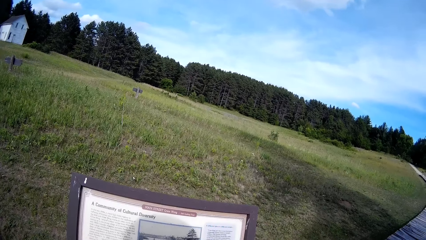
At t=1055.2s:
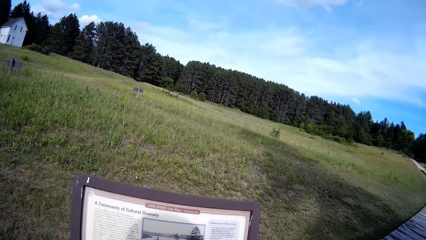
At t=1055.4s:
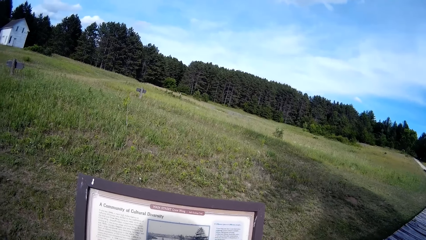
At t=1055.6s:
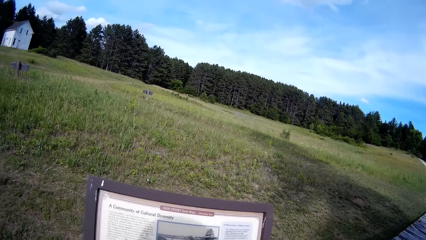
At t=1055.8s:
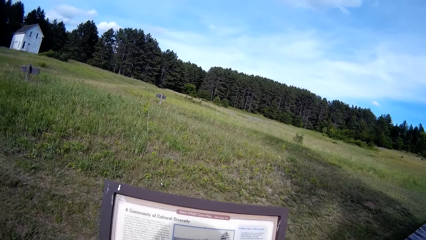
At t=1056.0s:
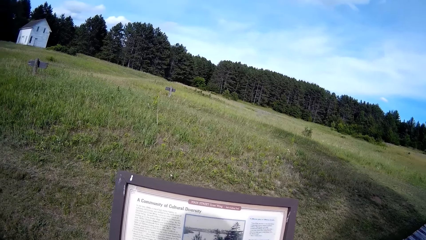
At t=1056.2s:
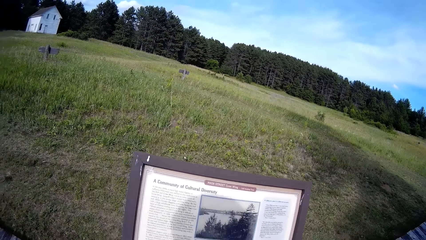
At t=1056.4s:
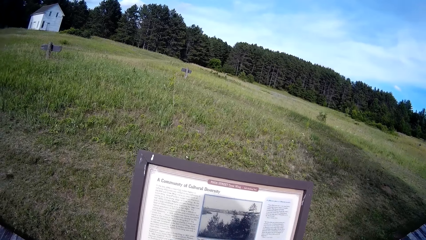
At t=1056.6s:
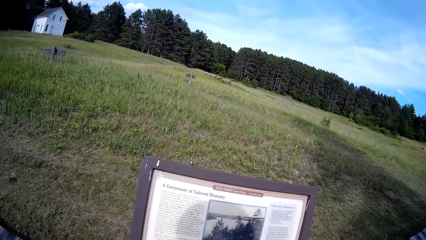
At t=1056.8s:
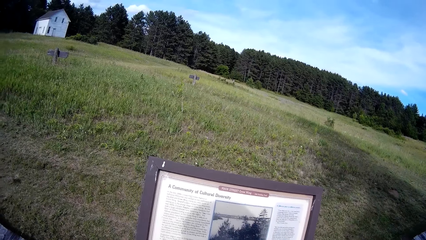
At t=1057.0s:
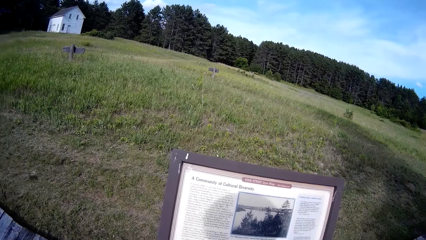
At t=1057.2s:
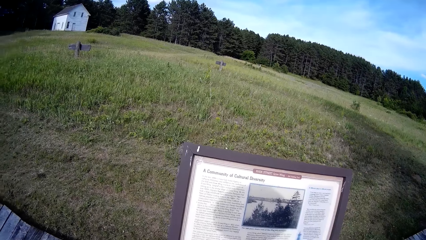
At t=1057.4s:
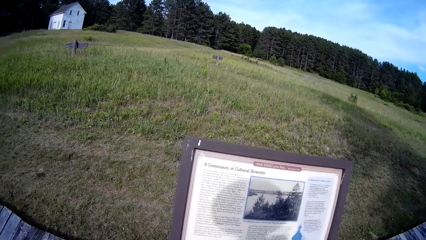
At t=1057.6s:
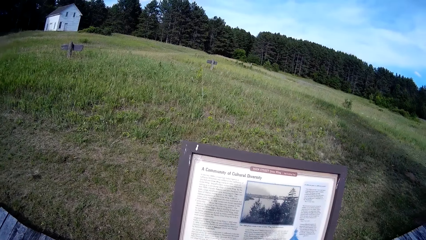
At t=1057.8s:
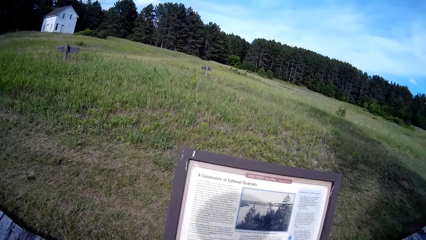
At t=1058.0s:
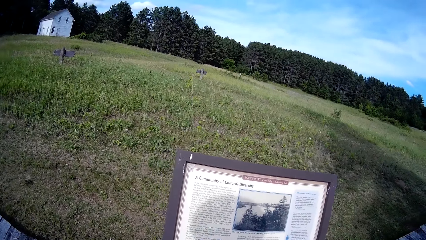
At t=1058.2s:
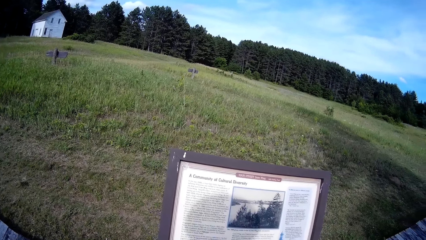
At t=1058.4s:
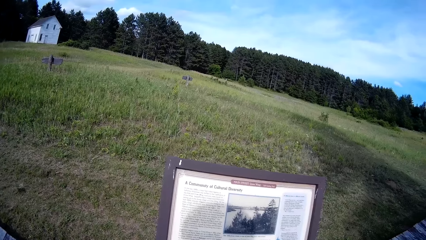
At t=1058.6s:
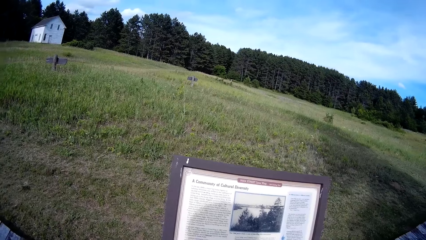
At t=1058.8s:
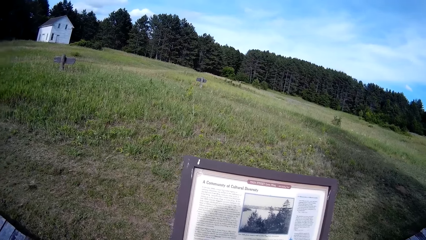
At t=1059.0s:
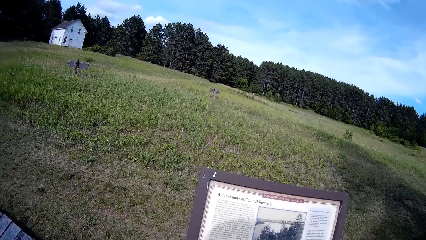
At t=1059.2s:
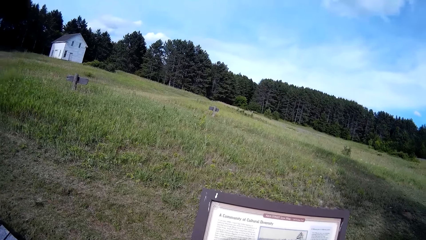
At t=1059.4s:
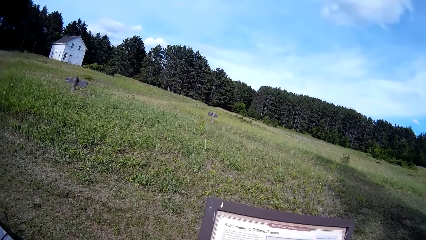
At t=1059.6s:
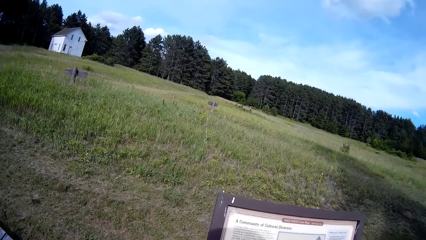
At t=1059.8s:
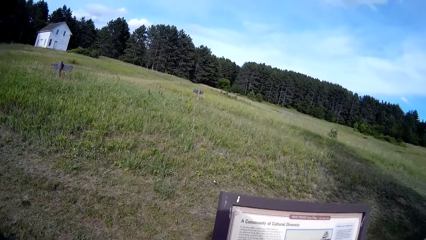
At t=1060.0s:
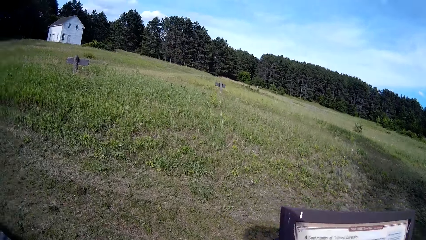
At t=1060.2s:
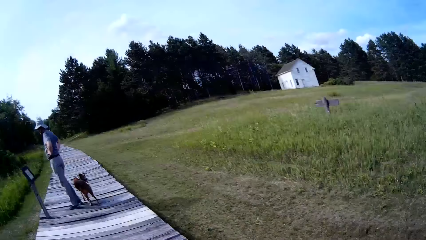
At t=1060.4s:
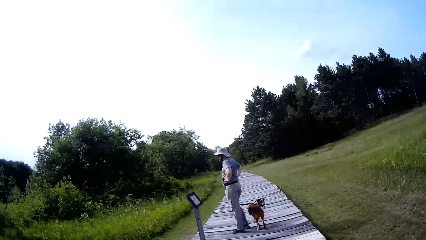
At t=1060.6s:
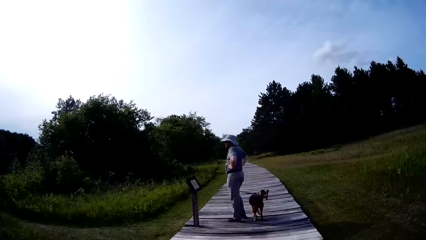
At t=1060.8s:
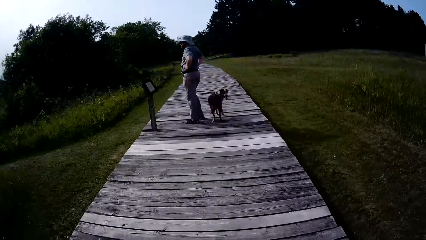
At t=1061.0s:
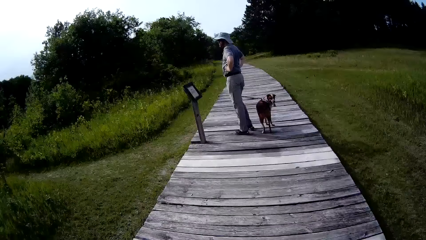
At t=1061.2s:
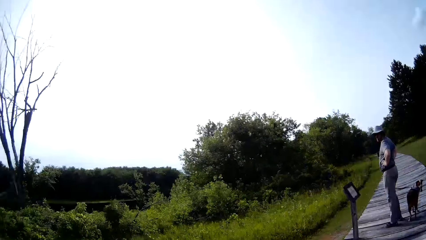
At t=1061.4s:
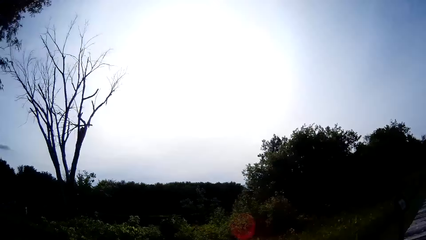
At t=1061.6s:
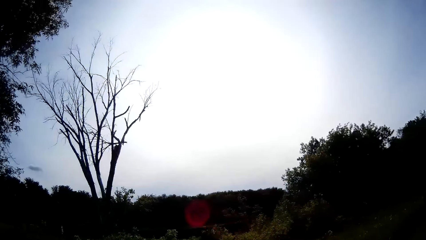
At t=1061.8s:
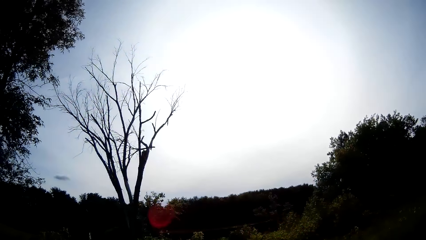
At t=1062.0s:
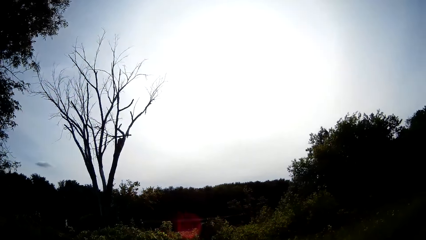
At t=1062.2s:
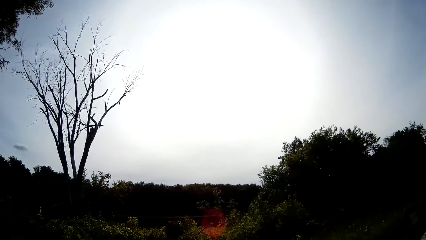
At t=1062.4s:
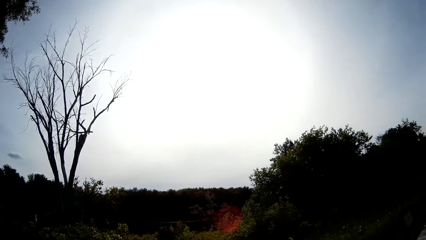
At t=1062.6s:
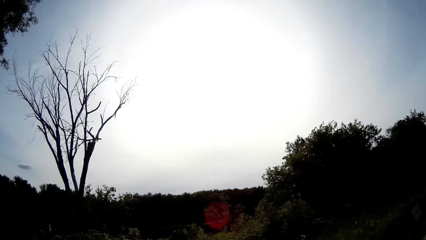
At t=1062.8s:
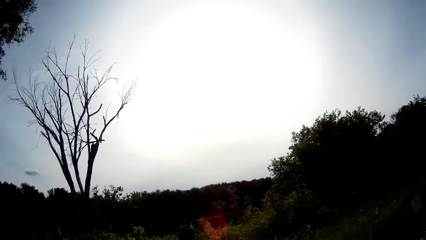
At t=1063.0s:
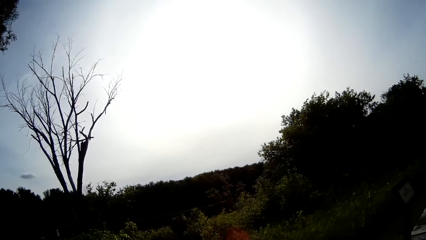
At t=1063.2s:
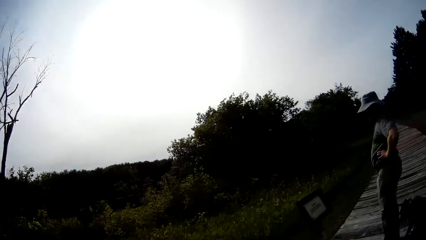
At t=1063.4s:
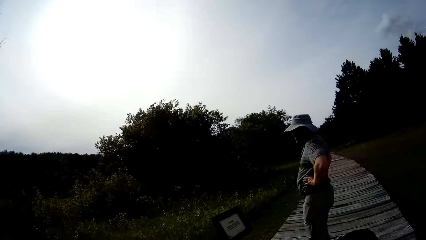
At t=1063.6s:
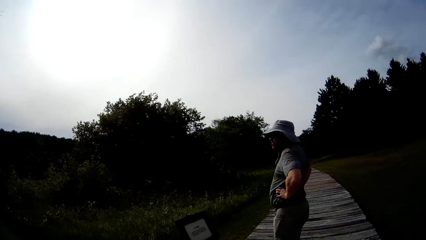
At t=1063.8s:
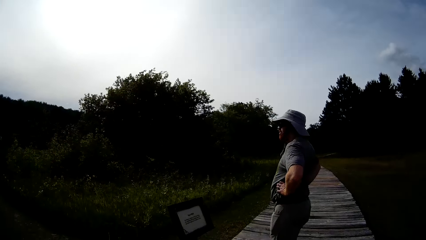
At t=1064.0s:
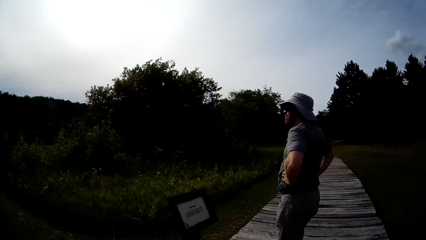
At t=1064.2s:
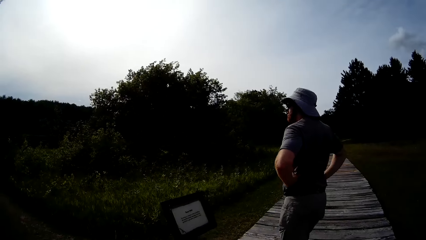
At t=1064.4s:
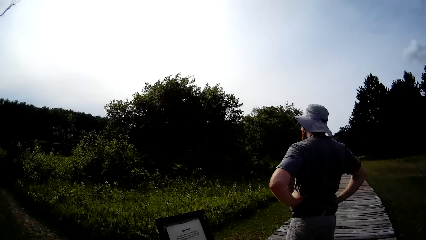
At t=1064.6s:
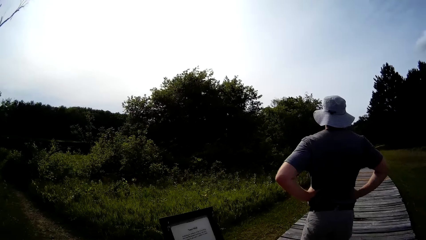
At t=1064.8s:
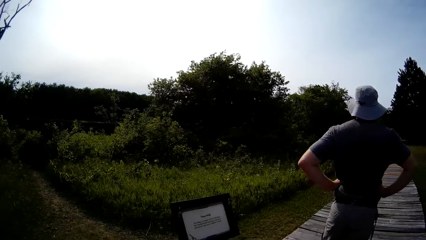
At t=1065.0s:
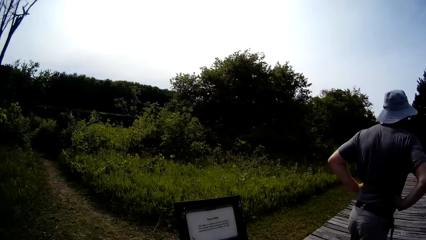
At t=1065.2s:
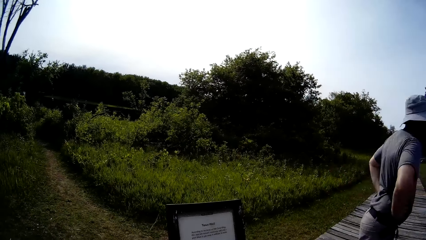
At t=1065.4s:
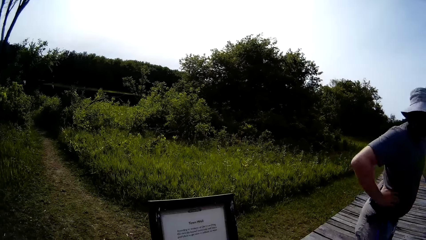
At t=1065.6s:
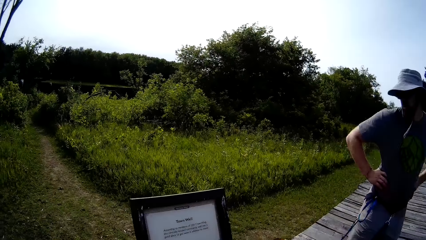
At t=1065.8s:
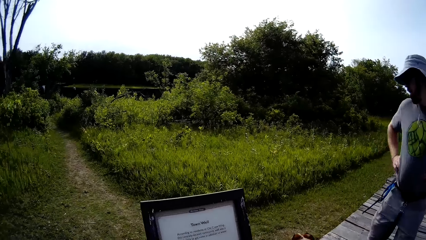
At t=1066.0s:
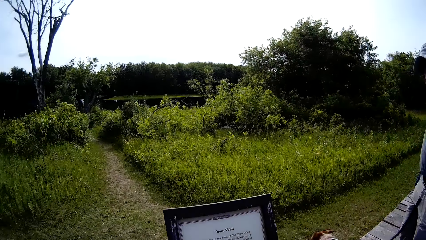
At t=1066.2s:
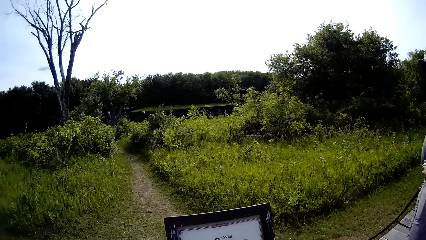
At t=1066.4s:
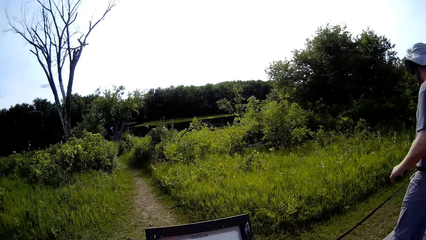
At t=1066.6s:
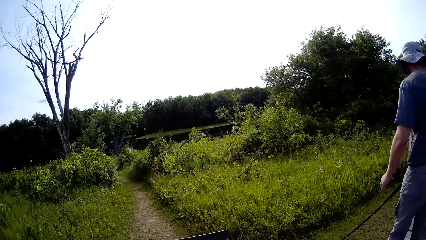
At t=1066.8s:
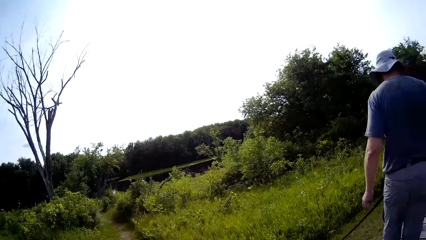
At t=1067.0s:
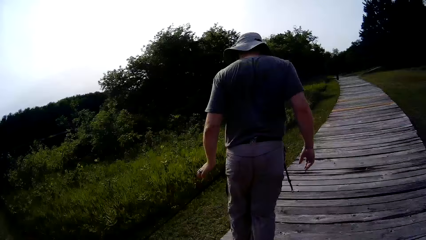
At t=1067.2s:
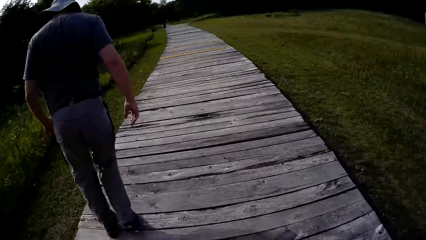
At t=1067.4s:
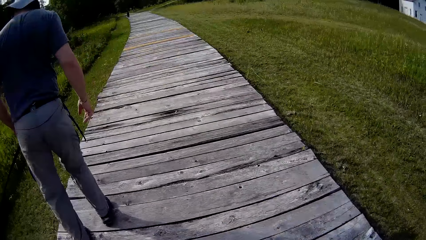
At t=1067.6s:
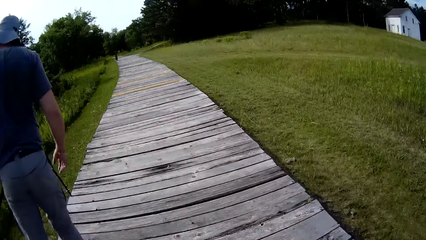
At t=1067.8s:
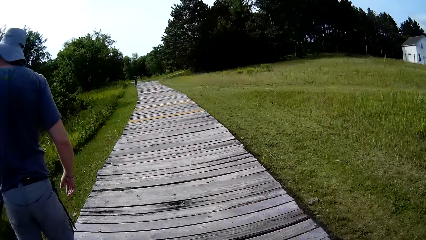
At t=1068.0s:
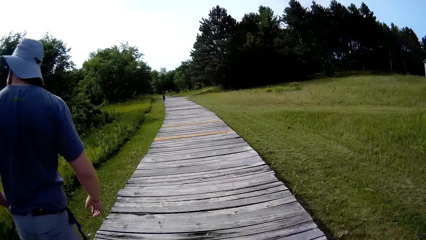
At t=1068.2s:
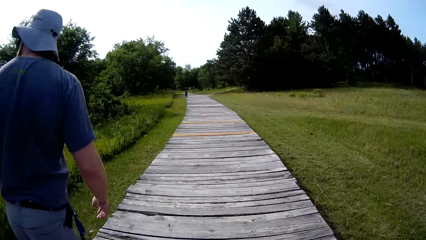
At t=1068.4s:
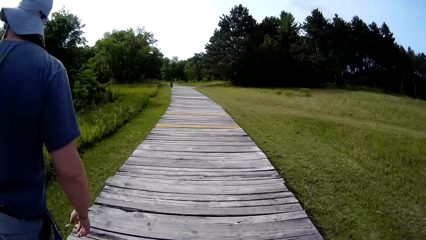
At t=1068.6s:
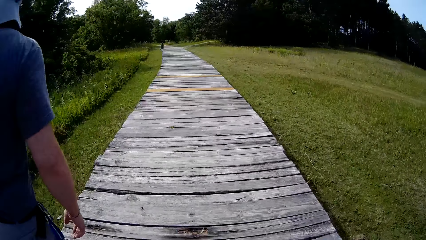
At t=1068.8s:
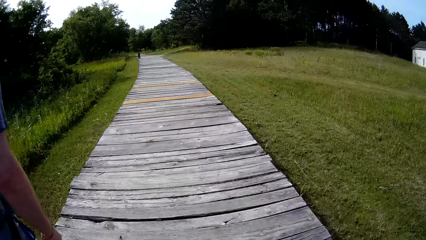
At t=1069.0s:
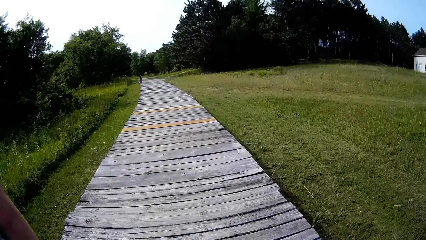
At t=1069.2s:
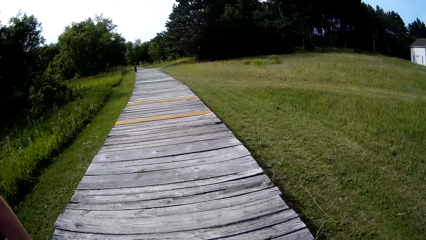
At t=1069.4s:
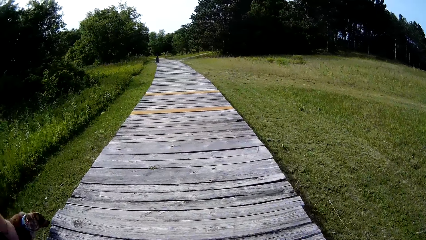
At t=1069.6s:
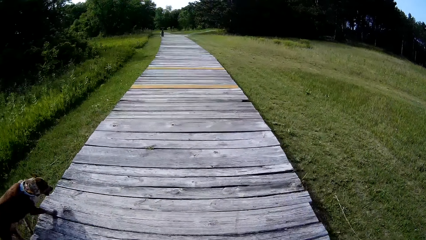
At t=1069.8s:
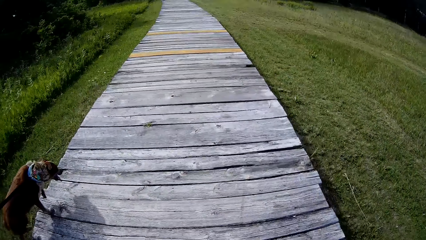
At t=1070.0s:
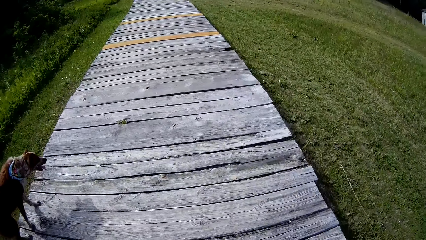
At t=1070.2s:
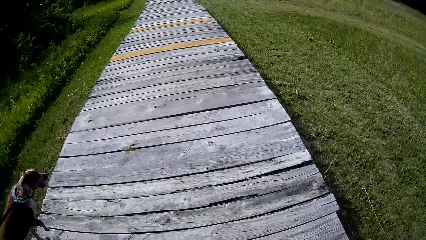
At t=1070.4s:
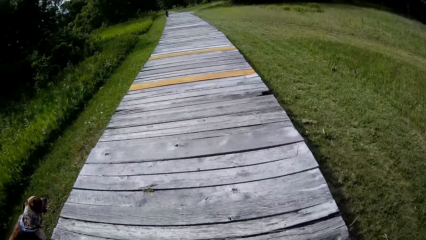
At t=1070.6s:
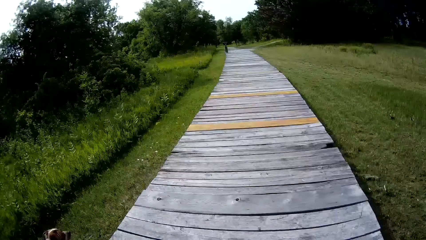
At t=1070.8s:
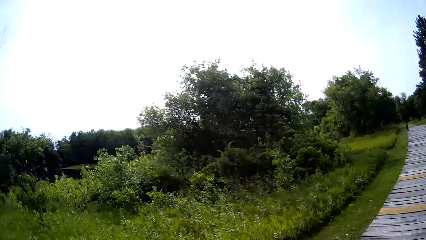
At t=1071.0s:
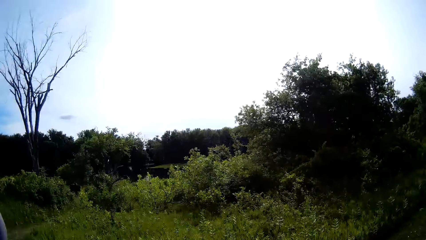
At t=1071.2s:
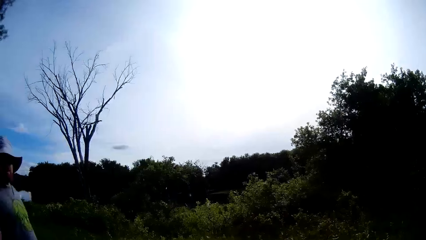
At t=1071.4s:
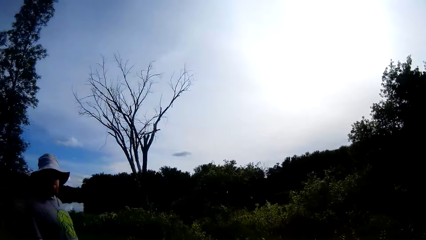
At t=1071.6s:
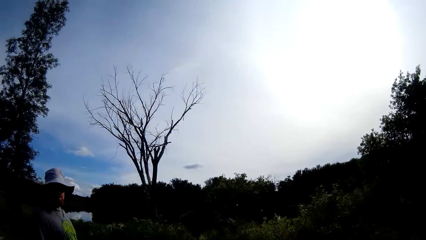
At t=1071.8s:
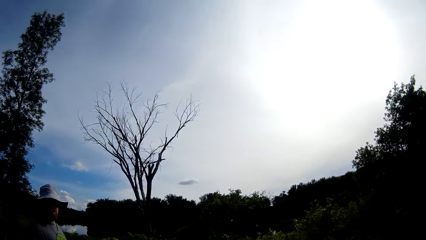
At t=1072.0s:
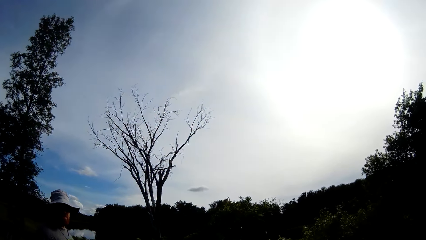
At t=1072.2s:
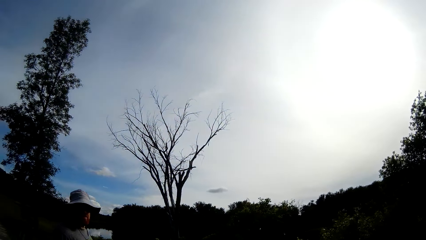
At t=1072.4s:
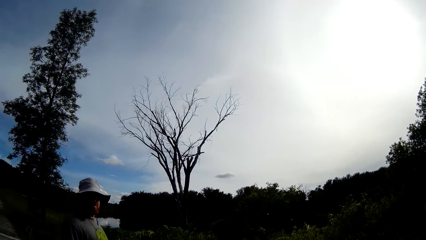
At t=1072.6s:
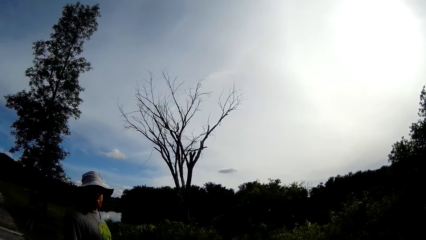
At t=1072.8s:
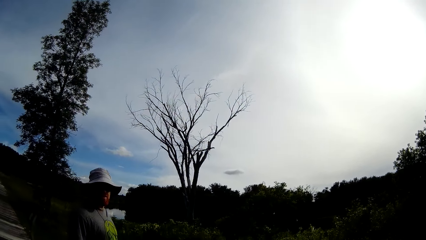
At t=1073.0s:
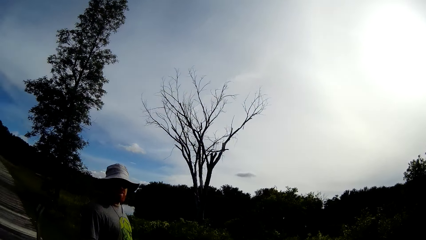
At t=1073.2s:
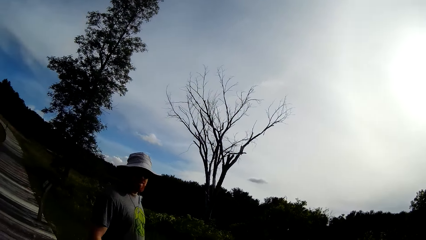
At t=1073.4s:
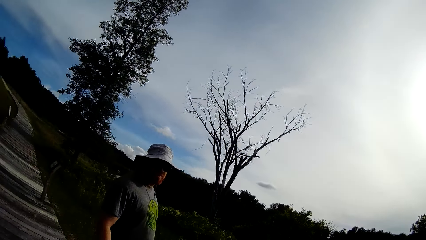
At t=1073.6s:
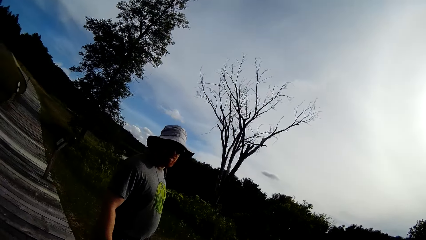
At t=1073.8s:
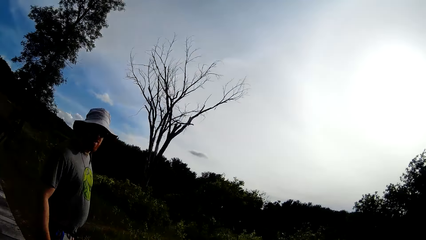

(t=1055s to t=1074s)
The camera wearer walks on the road with a man with a dog. The man walks down the walkway with the dog.
